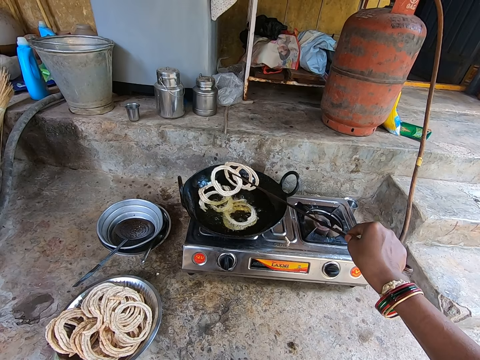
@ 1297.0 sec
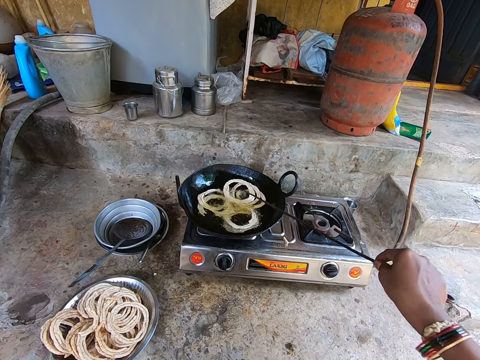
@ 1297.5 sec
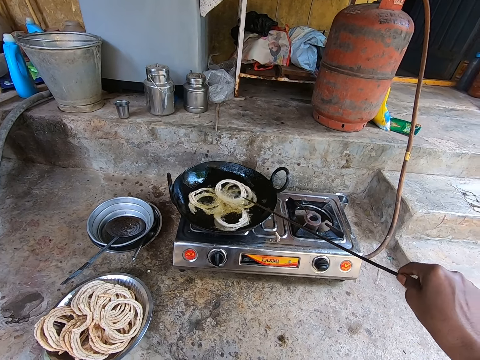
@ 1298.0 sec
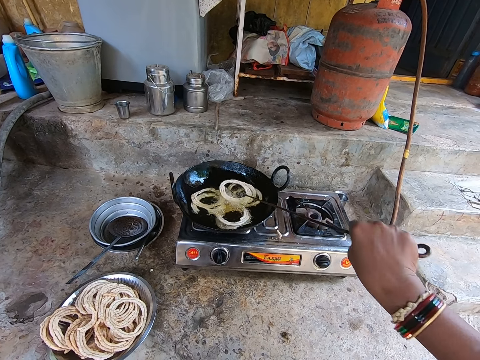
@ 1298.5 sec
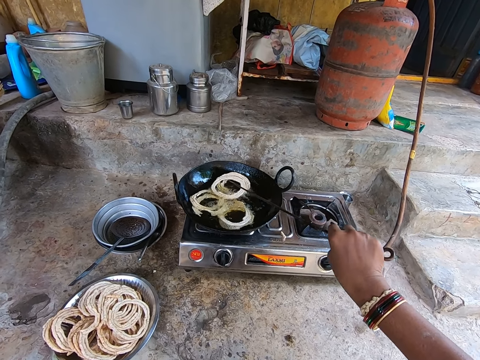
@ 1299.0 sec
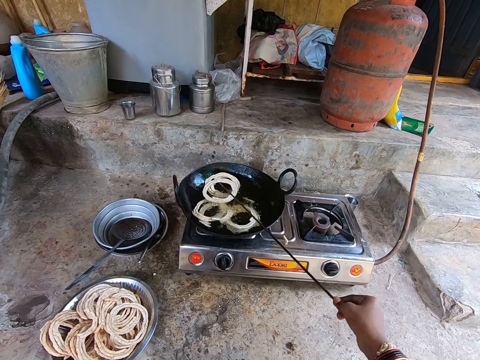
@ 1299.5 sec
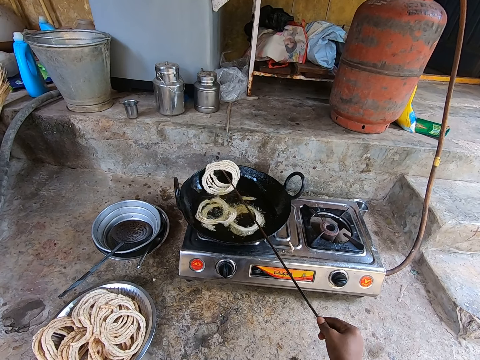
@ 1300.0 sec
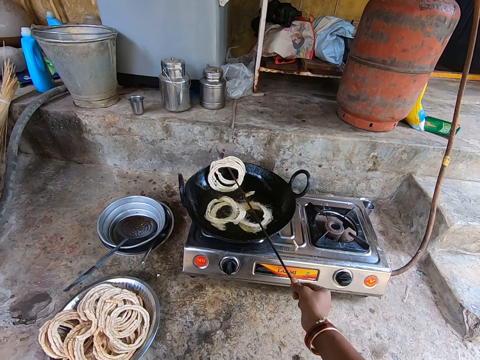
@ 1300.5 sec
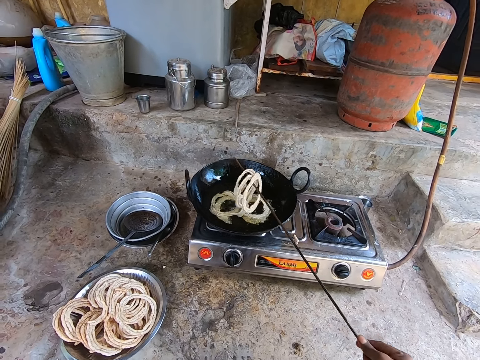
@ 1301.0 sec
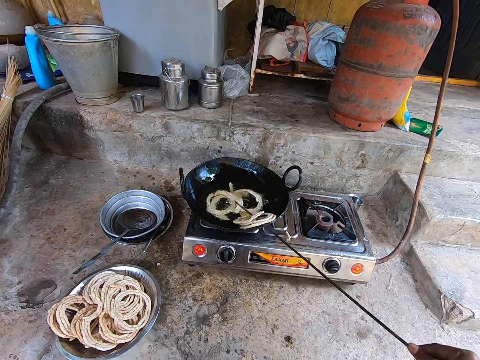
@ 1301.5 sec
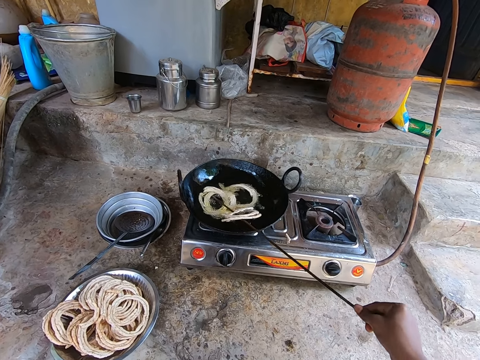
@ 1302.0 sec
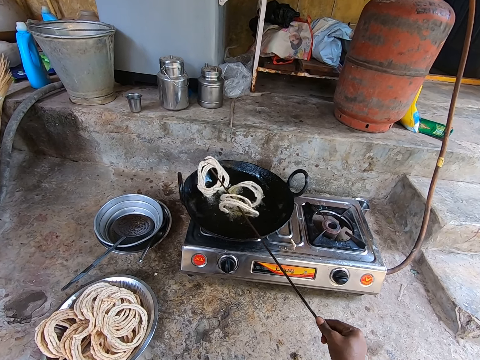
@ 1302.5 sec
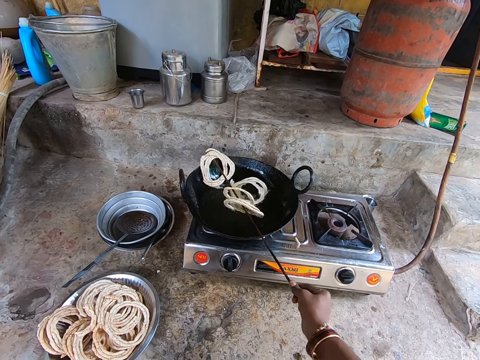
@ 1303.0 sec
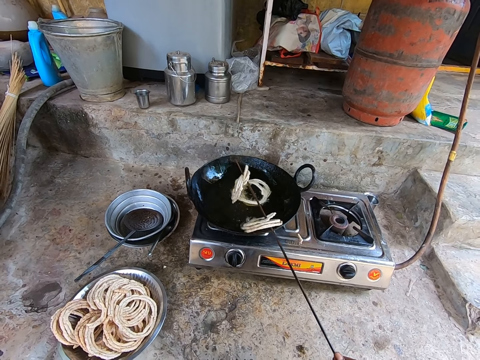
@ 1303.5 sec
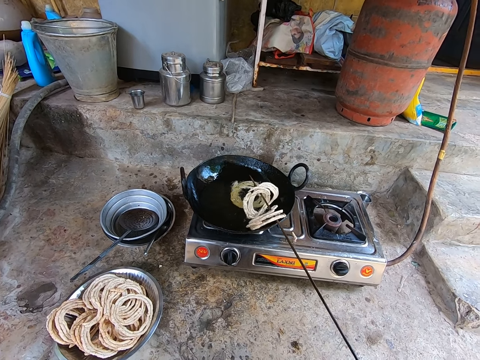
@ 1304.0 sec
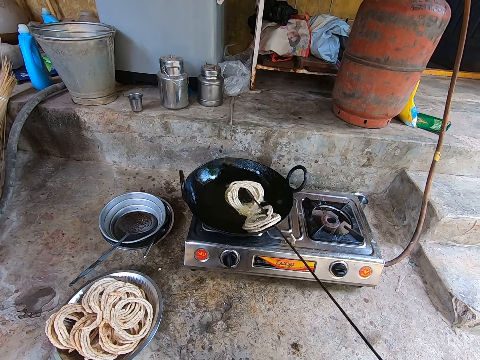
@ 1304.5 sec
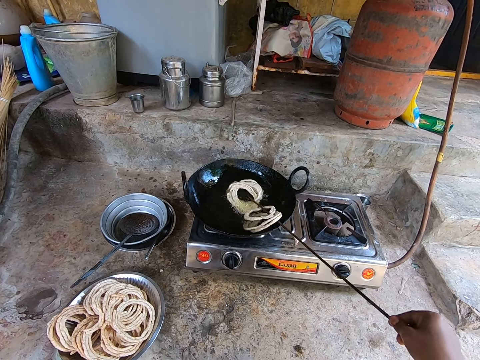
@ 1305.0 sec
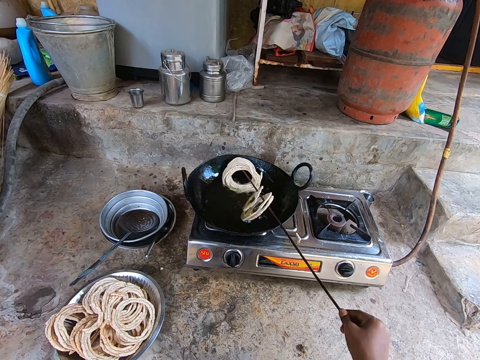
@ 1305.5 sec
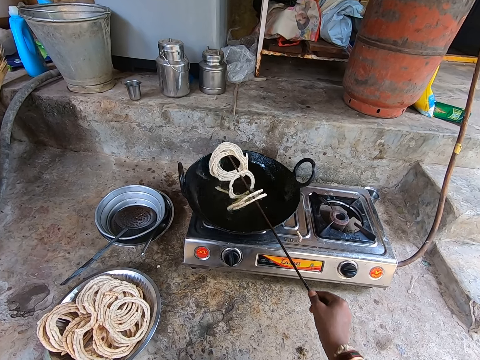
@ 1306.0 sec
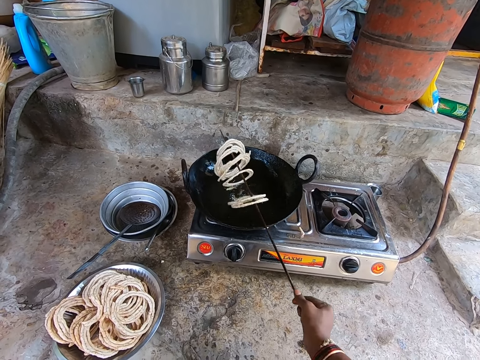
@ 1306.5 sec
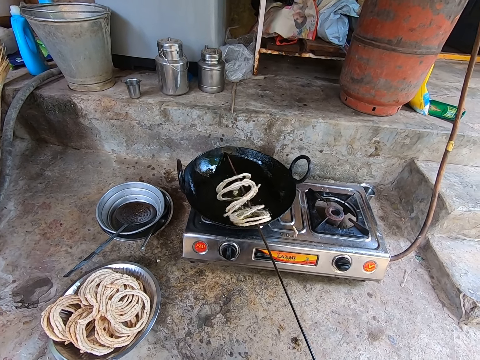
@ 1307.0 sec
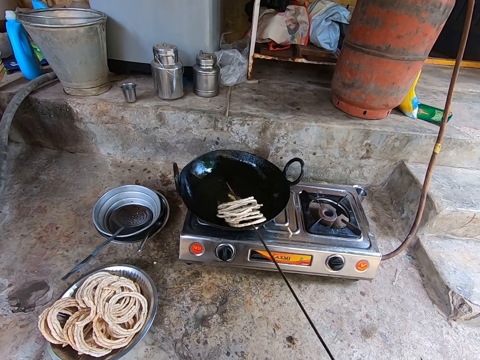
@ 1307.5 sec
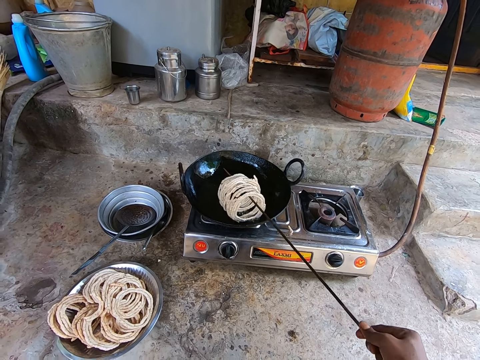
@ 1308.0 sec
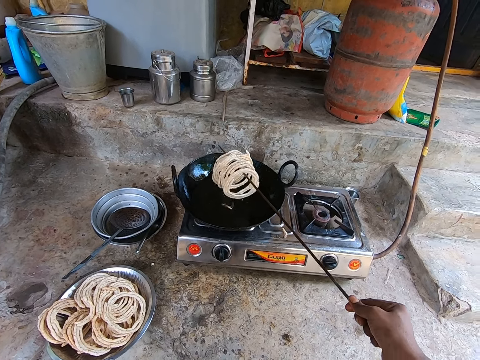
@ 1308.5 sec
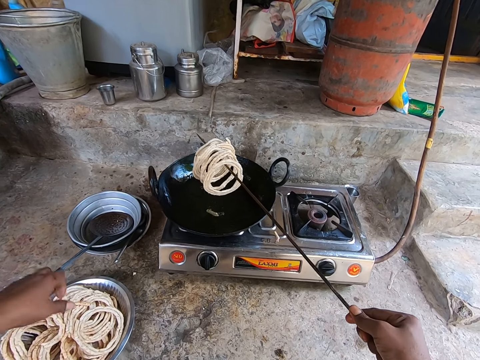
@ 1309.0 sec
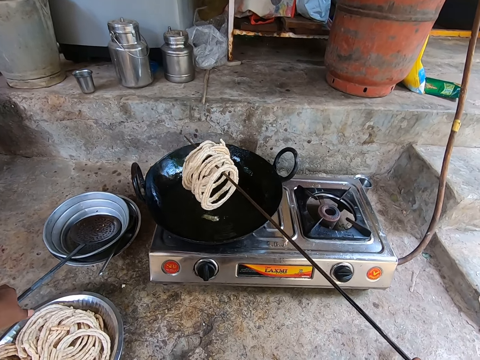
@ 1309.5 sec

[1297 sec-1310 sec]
The camera wearer picks the murukku from the cooking oil with a stainless achu. They lift the murukku with the stainless achu.

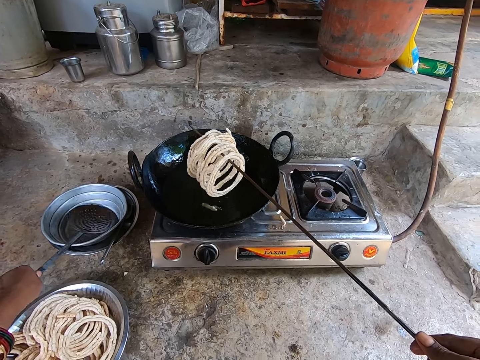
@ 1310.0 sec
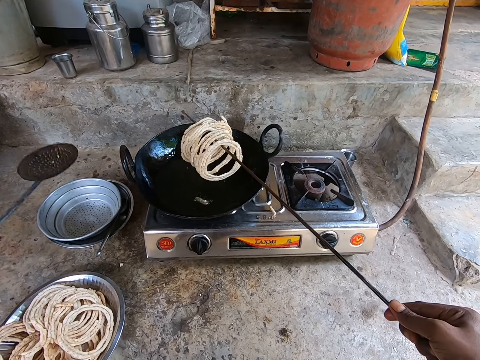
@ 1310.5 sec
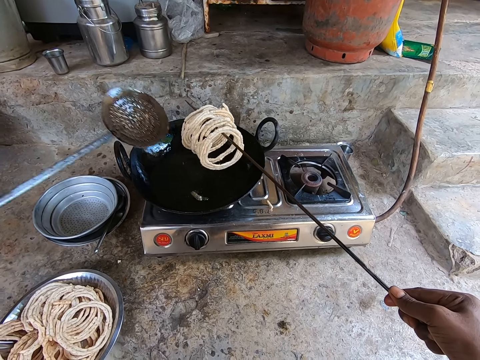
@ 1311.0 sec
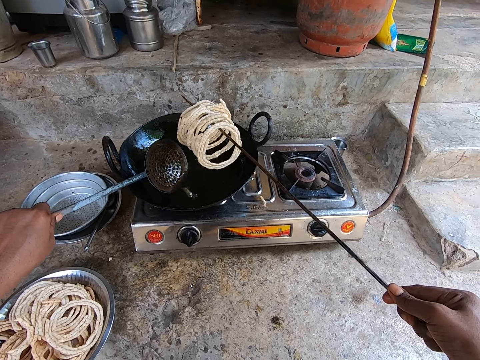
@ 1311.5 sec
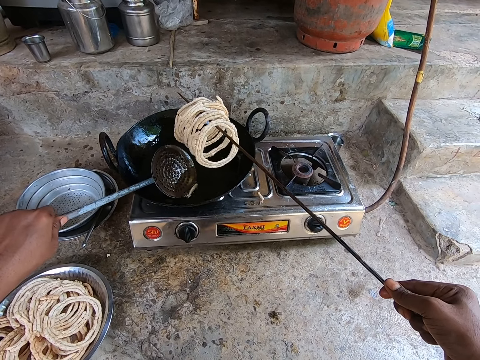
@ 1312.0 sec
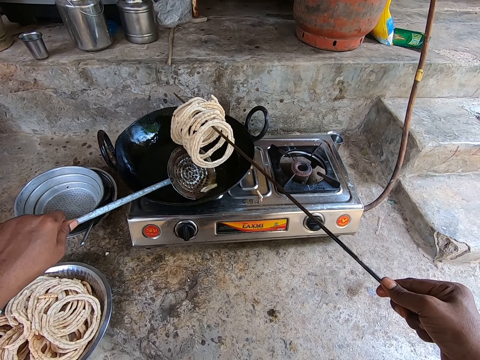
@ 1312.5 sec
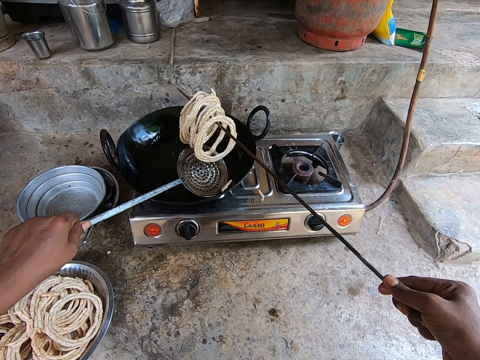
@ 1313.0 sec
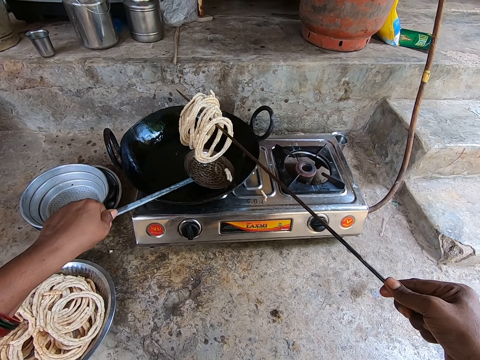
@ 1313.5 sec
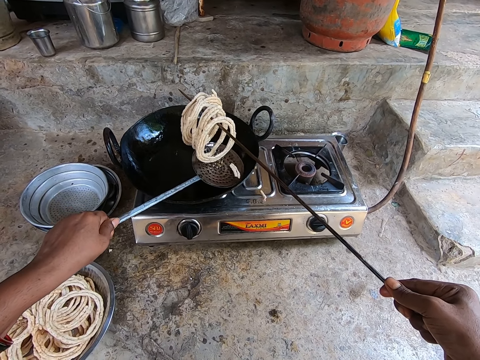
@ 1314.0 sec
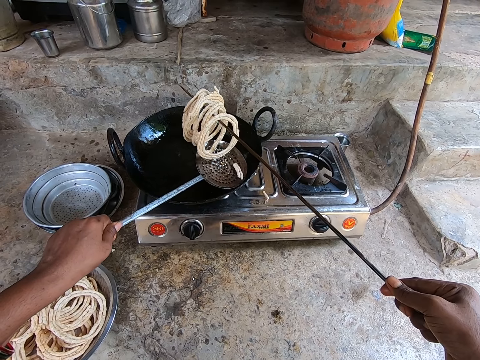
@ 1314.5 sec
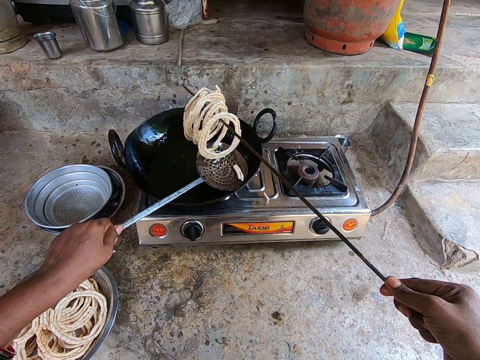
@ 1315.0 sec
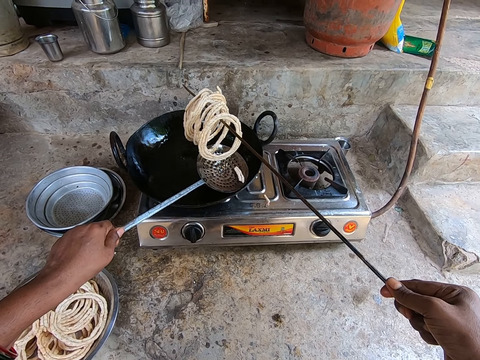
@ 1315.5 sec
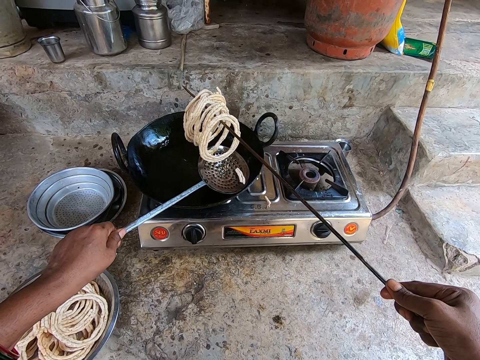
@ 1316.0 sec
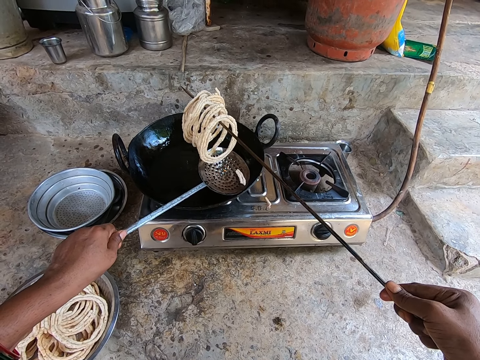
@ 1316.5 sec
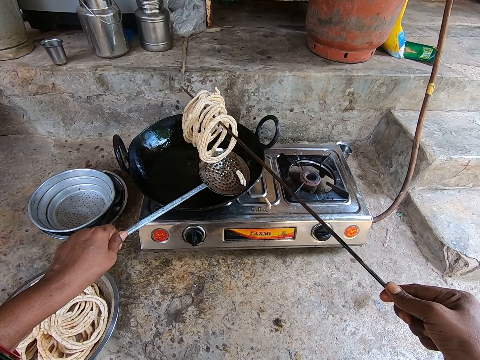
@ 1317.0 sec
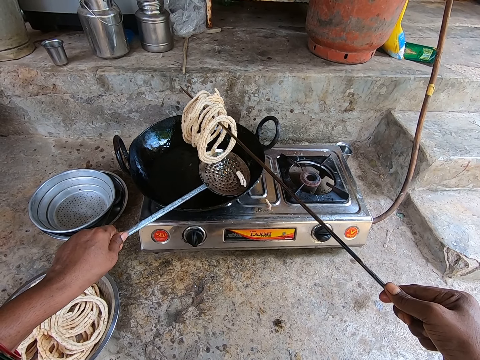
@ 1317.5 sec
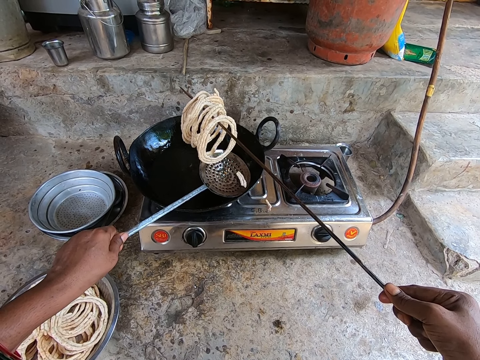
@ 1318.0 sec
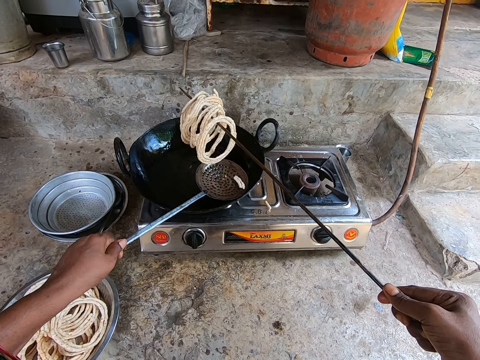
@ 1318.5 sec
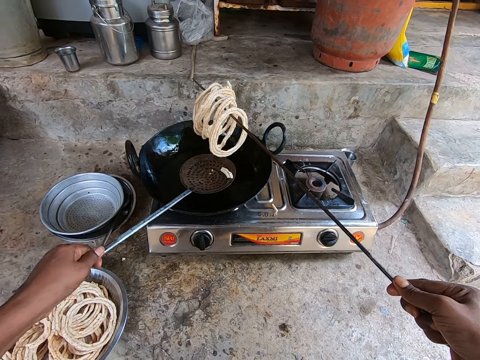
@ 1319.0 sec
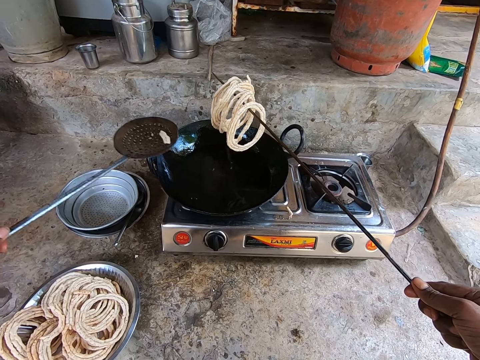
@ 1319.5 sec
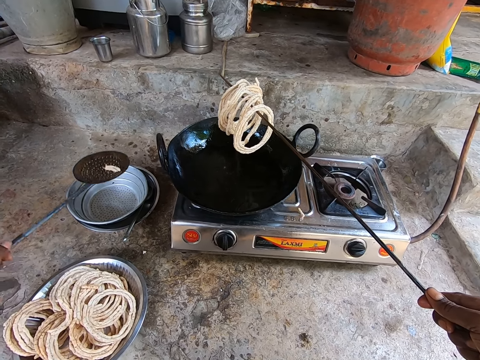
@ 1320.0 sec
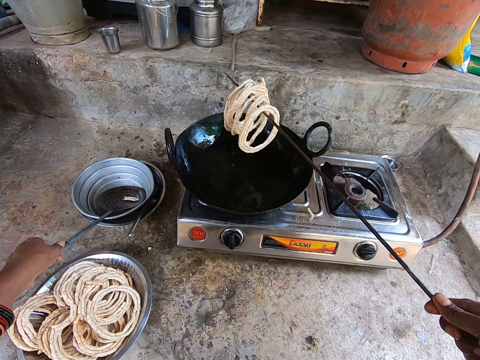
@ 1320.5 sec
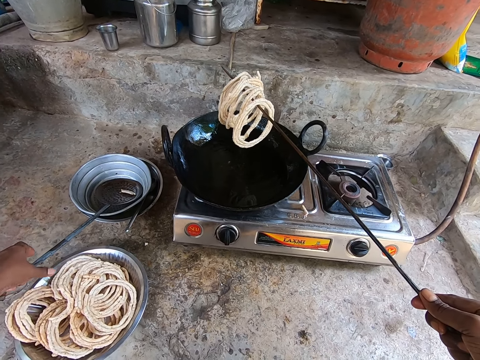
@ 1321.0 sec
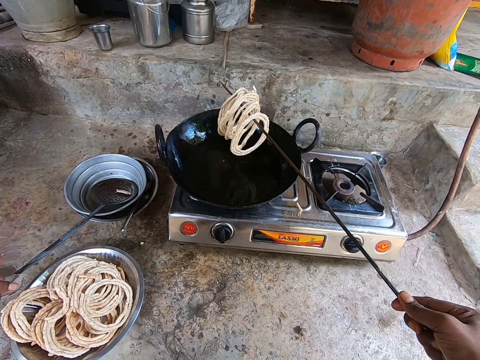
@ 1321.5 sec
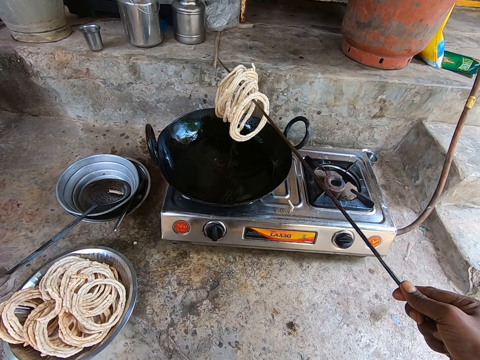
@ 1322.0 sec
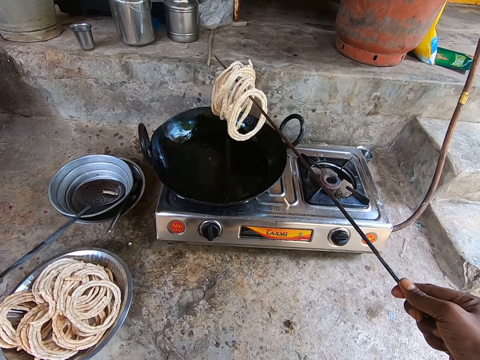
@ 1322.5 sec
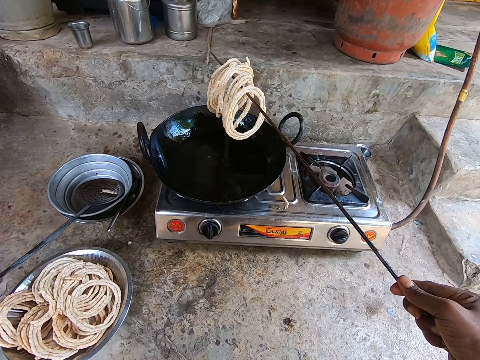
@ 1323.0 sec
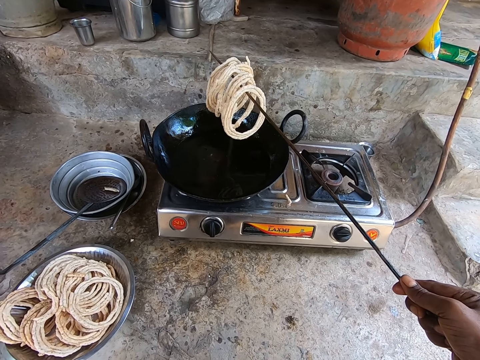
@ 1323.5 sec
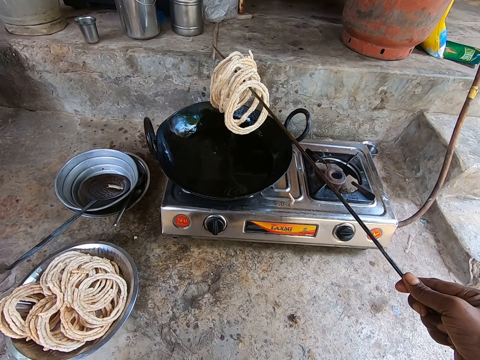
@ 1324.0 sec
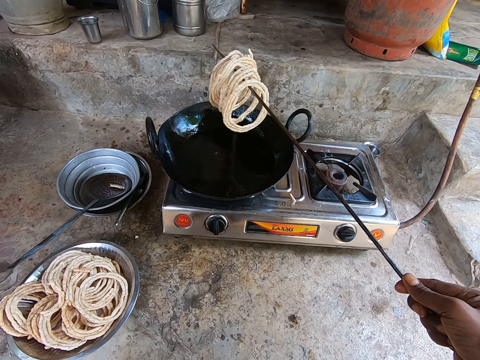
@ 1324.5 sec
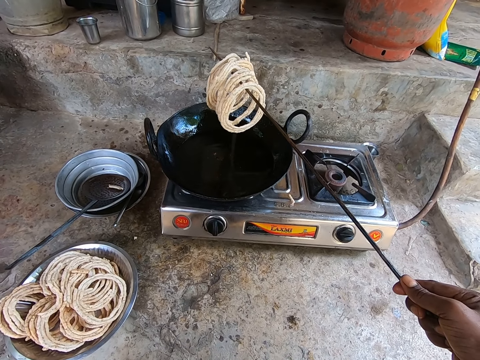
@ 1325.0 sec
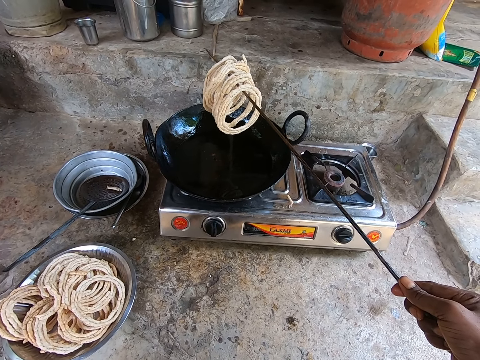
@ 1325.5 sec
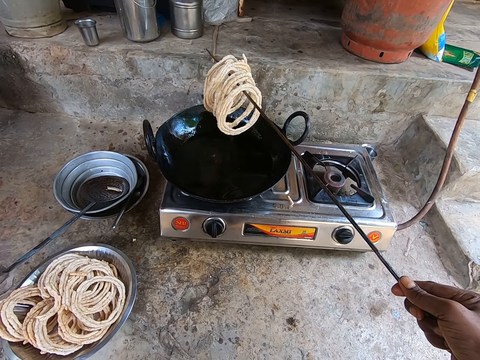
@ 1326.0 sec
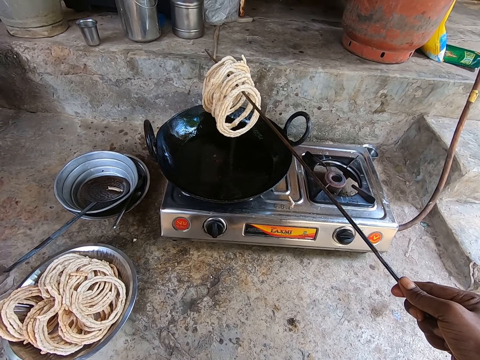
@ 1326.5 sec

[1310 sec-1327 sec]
The camera wearer picks up the stainless skimmer with the left hand. They hold the murukku or dough rings with the right hand. They pick the murukku with the stainless skimmer. They drain oil on the dough rings. They put the stainless skimmer in a bowl. They shake the murukku.
